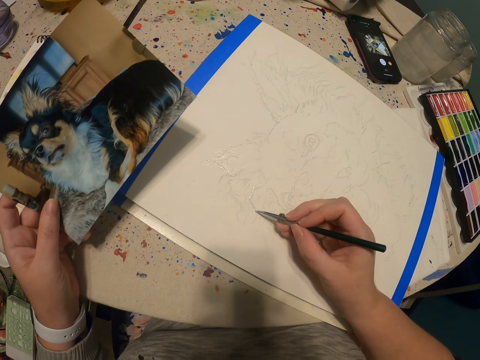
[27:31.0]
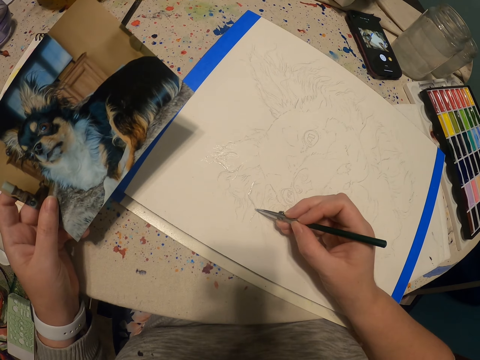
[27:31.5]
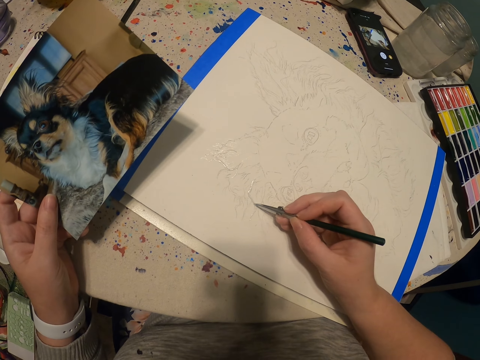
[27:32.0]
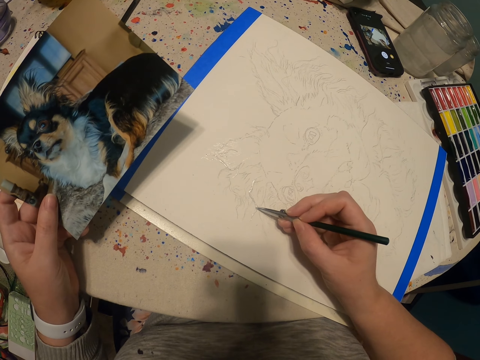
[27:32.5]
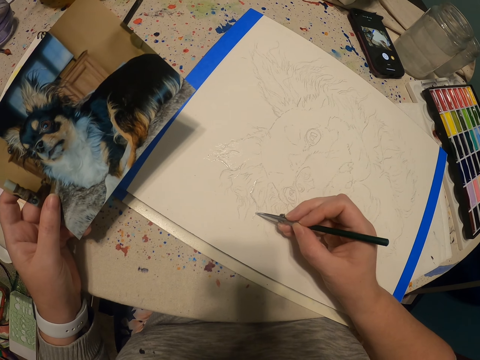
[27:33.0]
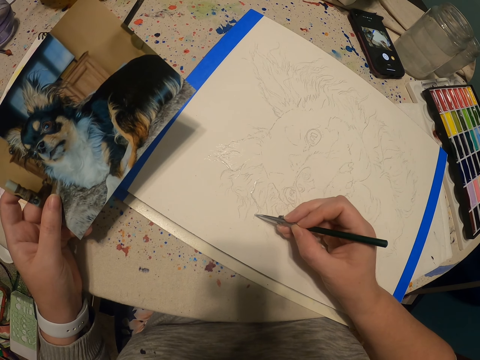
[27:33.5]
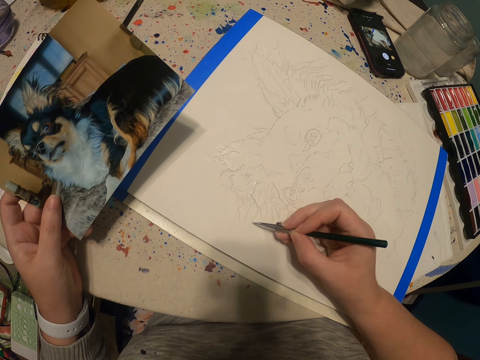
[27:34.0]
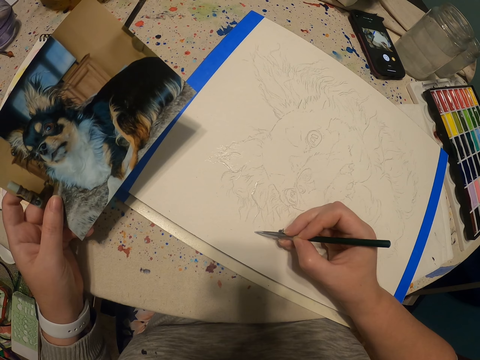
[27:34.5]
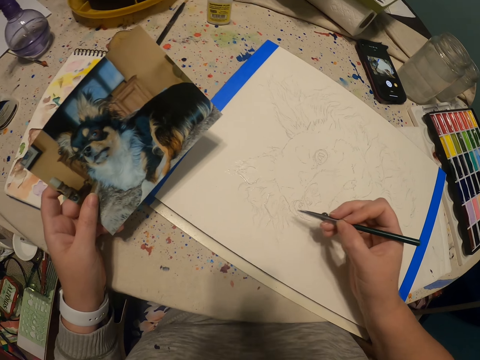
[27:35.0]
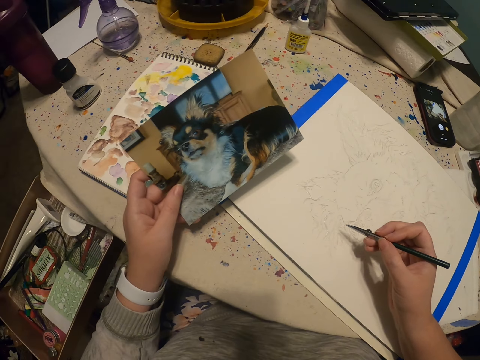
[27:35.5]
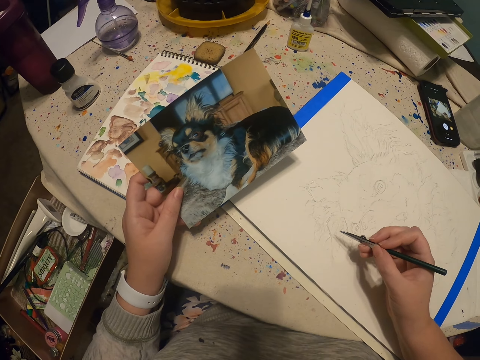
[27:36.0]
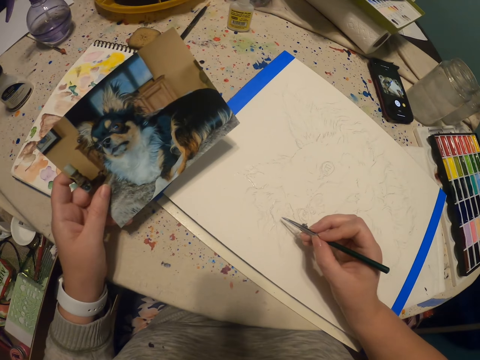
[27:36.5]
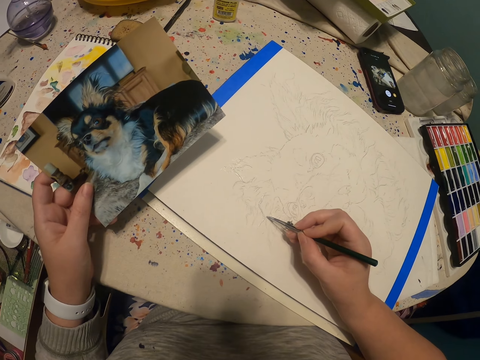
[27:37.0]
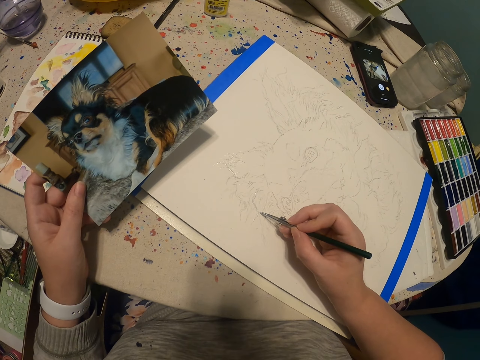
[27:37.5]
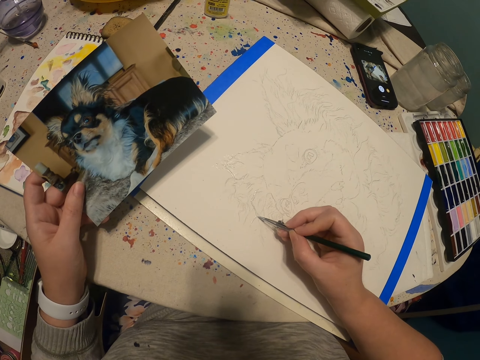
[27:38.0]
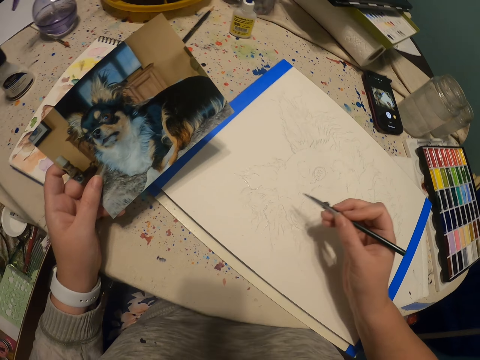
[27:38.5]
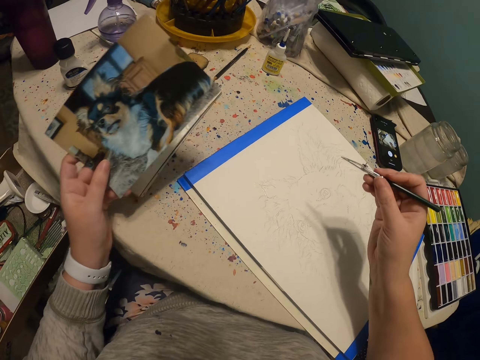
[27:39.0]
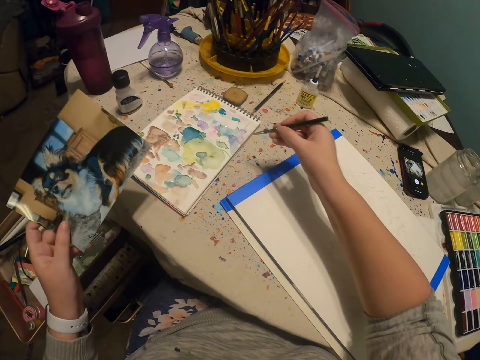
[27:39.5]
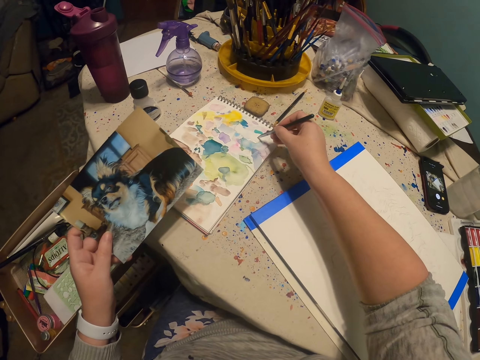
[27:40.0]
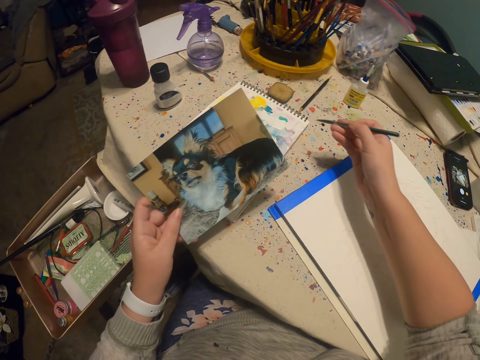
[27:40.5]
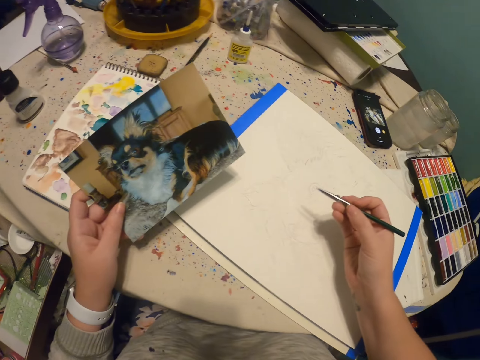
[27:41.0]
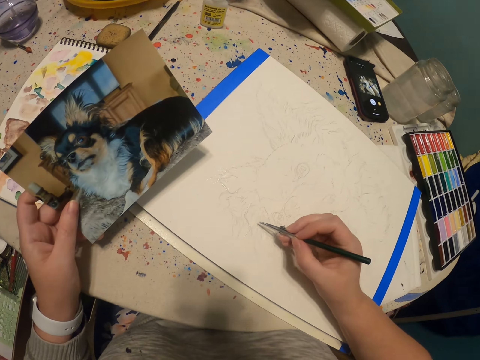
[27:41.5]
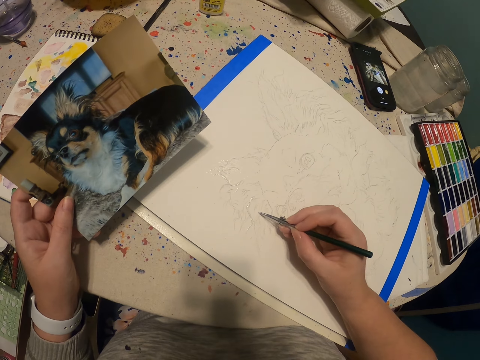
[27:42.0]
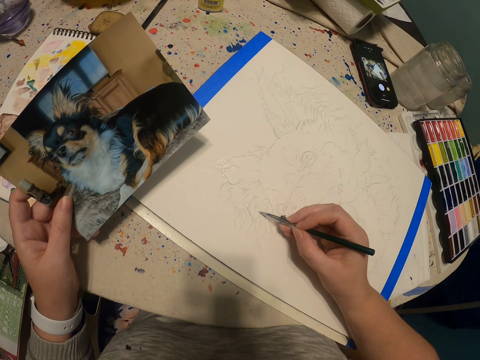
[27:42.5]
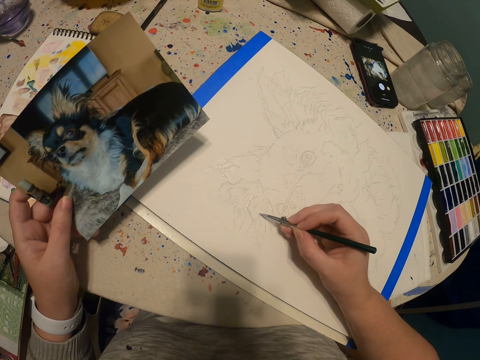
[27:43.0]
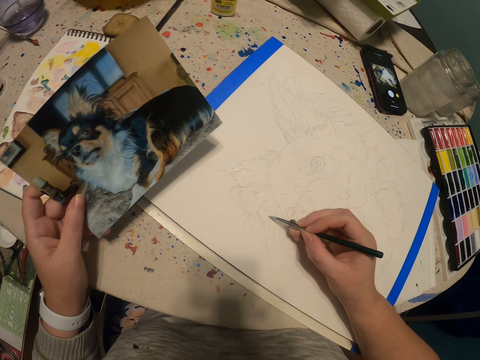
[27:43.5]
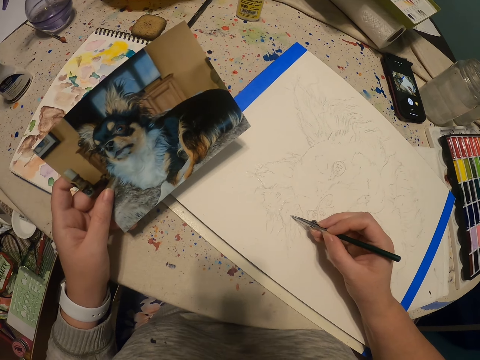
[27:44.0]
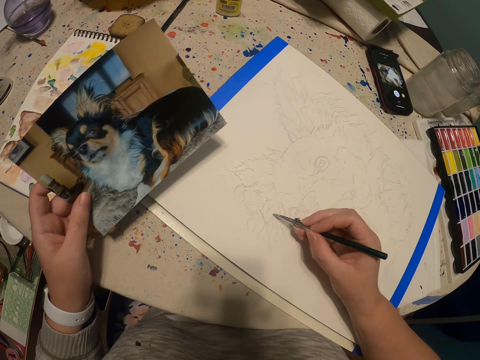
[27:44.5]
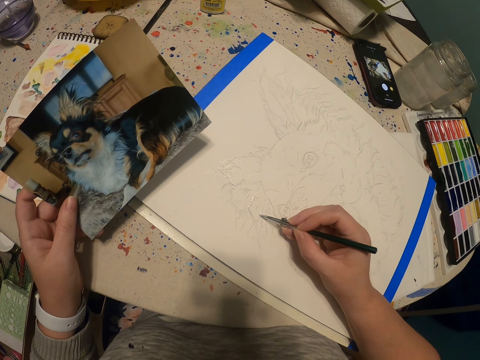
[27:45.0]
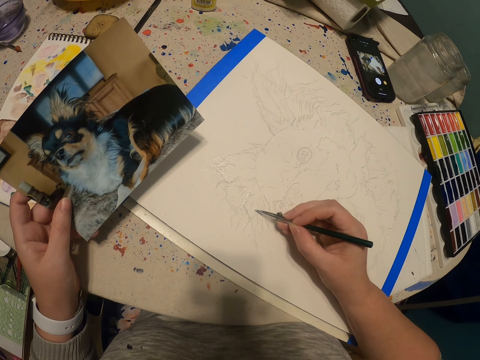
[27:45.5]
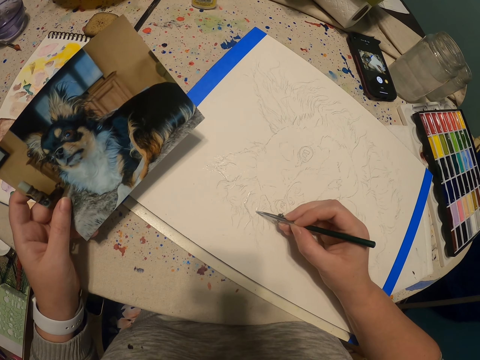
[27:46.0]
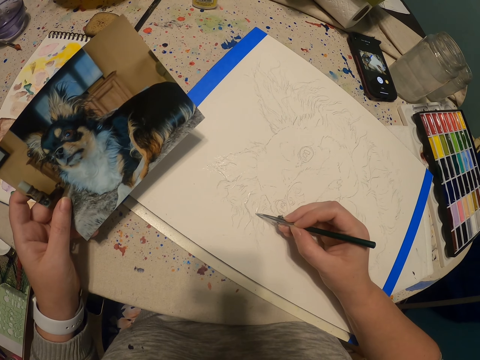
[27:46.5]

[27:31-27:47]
The camera wearer paints a sketch on a book with a paint pen. They move a hand from a table. They put ink on a pen. They scoop paint on the book with the paint pen. They put a hand on the table. They paint a sketch on the book with the paint pen.

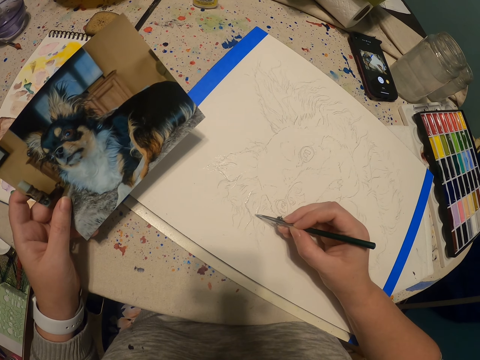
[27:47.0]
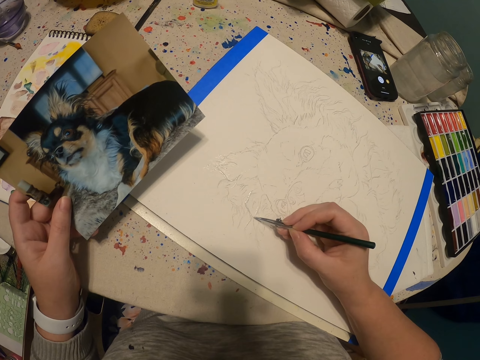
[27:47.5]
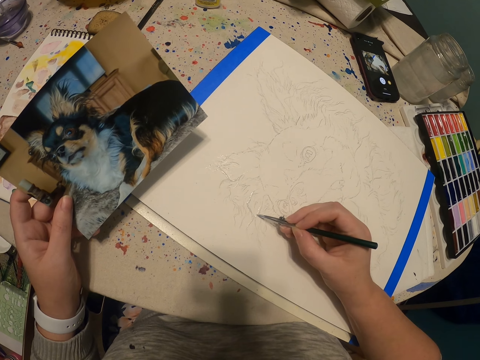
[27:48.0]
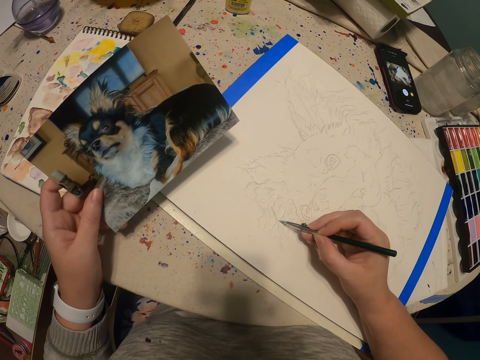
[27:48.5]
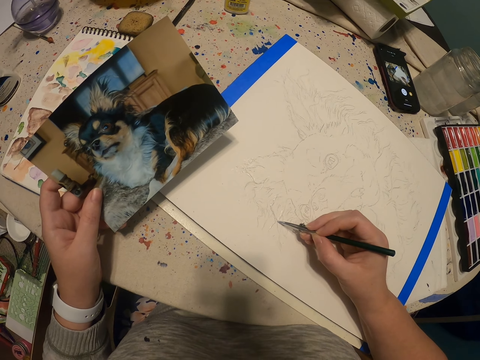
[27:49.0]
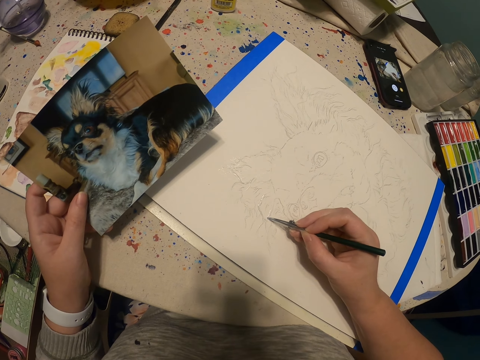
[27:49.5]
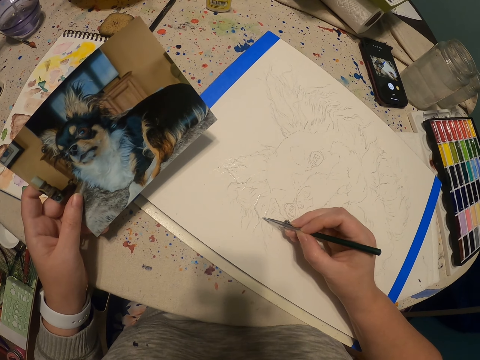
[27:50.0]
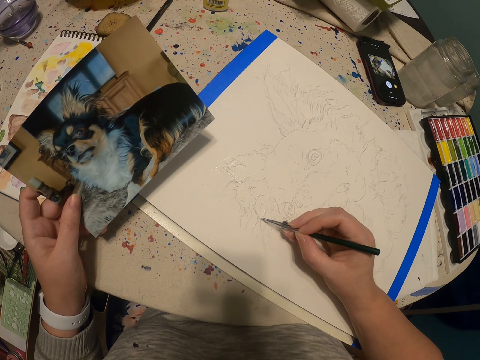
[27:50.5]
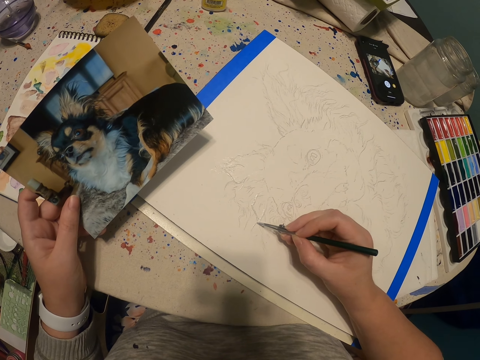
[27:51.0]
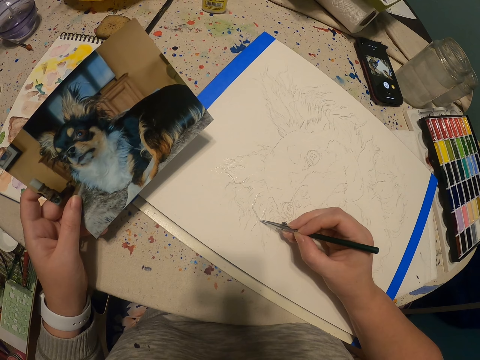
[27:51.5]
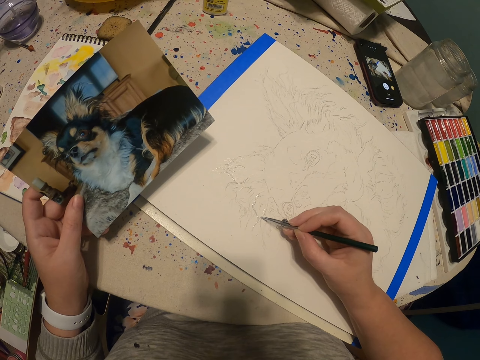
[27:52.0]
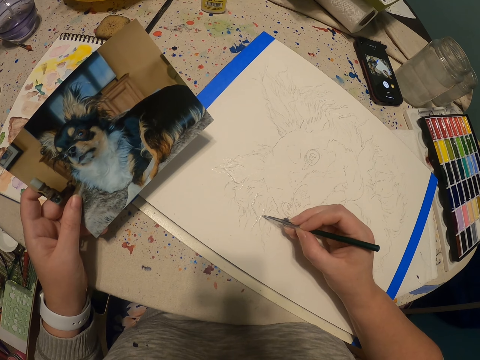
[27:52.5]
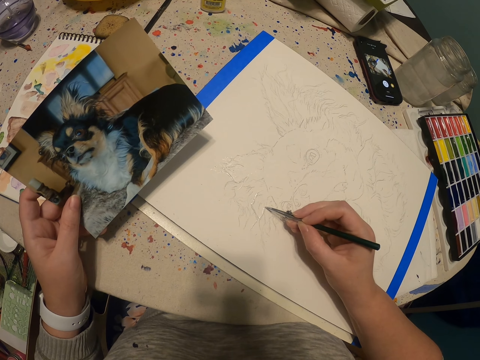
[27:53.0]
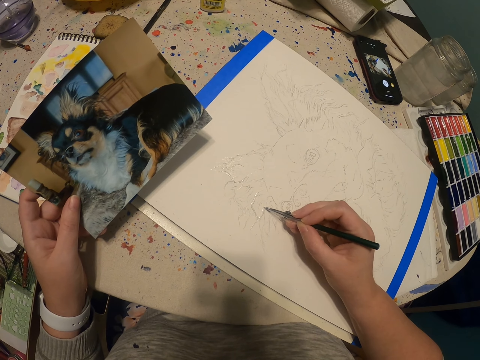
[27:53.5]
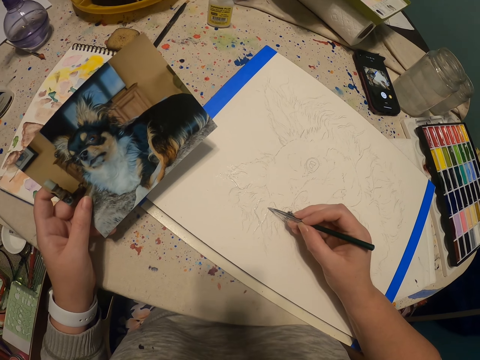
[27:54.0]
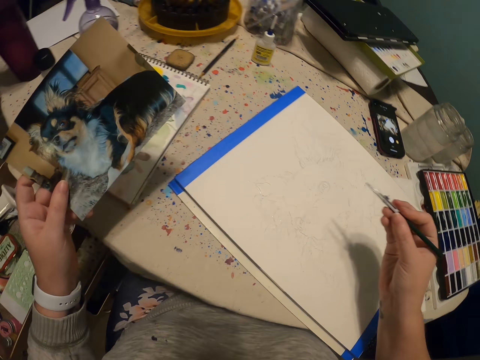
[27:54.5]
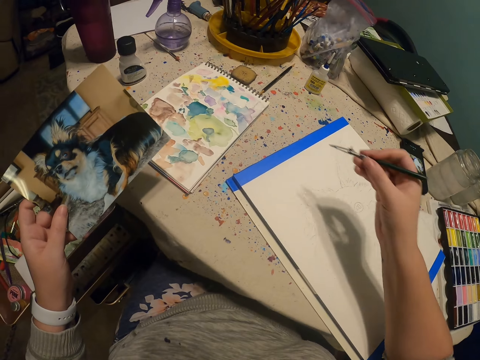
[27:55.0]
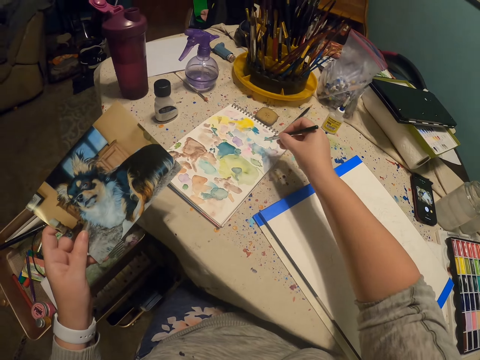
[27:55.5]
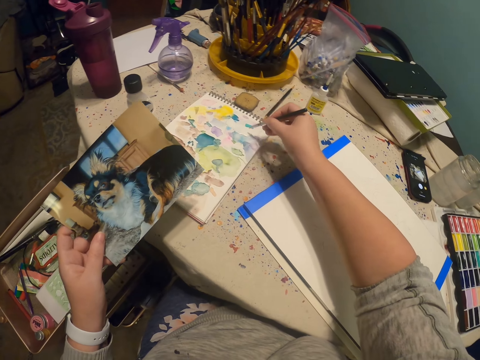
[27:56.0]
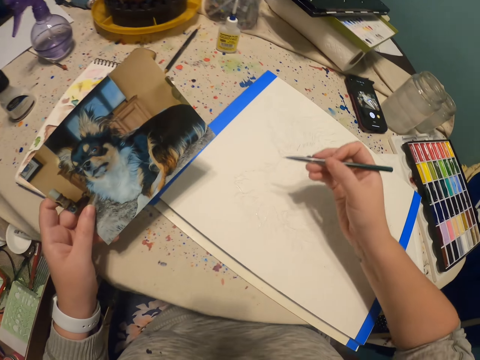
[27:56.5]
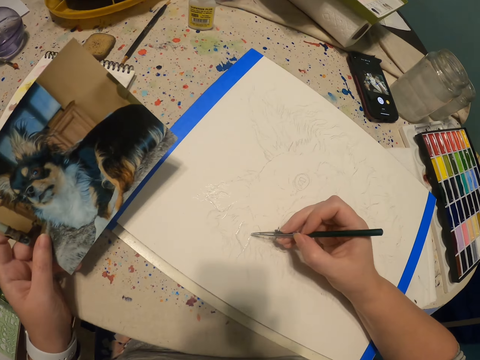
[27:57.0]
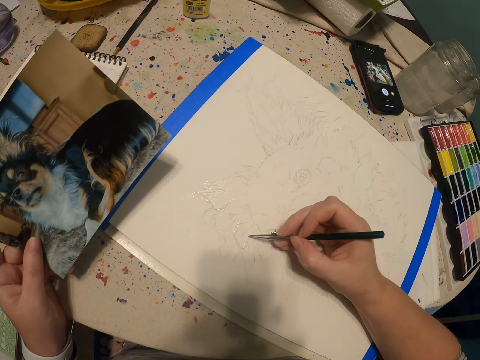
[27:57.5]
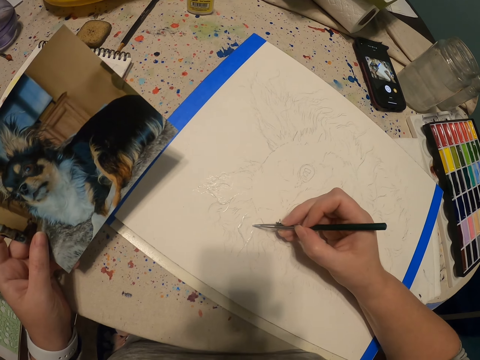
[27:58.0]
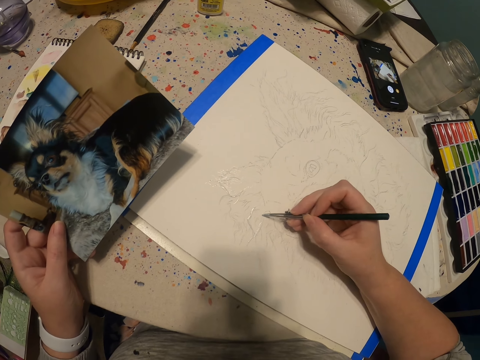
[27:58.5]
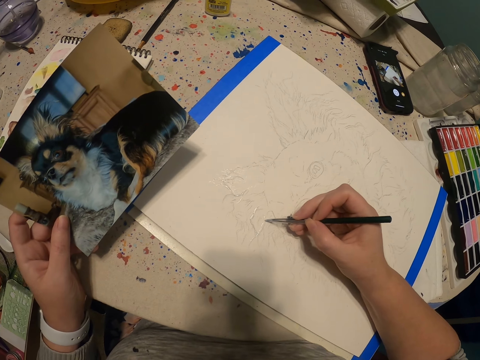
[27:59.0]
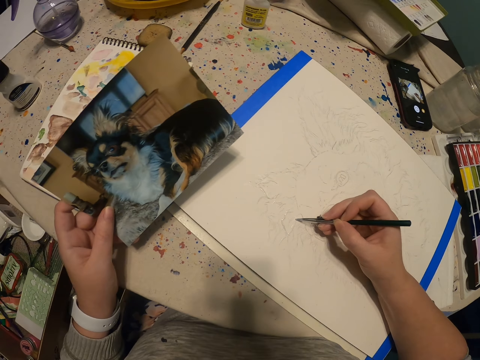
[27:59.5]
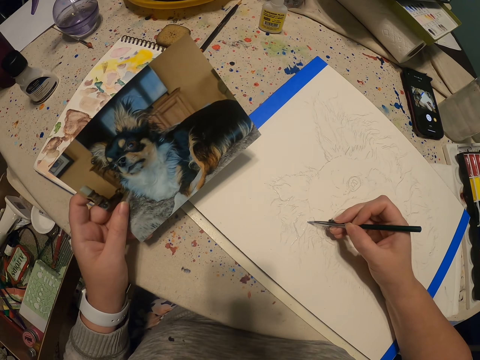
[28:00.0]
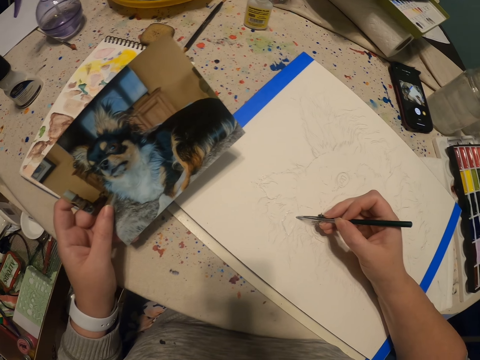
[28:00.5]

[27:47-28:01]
The camera wearer moves a hand from a table. They put ink on a pen. They scoop paint on a book with a paint pen. They put a hand on the table. They paint a sketch on the book with the paint pen.
